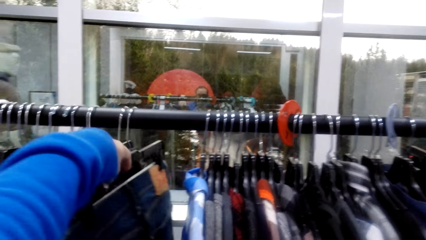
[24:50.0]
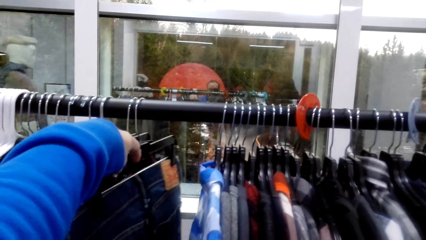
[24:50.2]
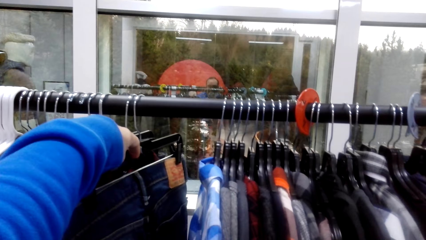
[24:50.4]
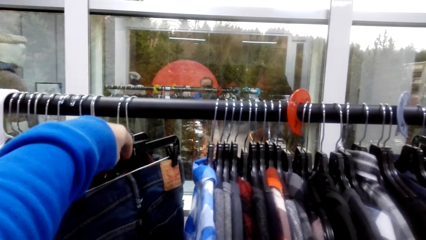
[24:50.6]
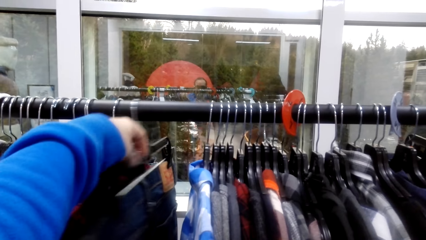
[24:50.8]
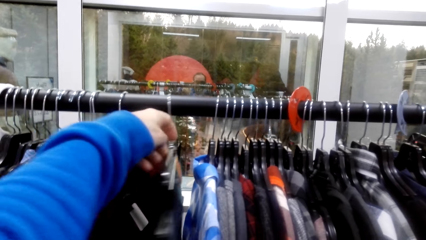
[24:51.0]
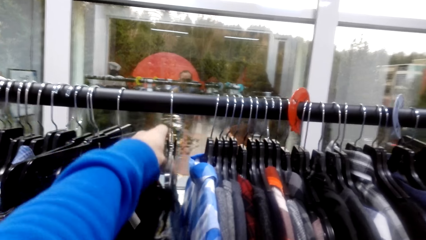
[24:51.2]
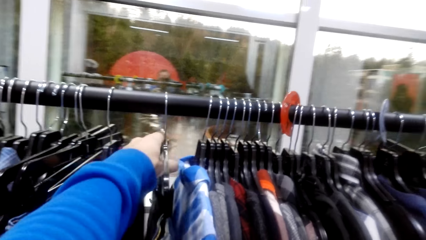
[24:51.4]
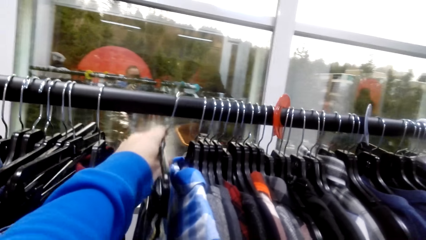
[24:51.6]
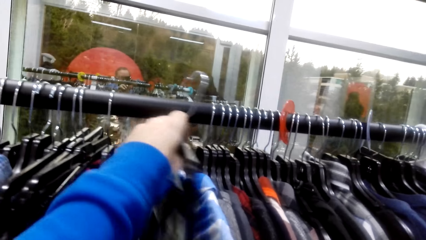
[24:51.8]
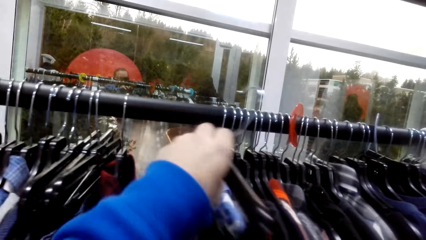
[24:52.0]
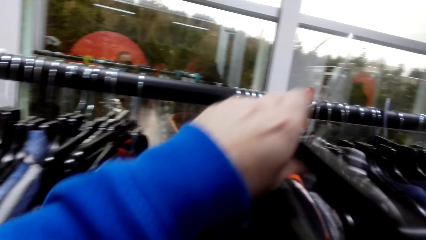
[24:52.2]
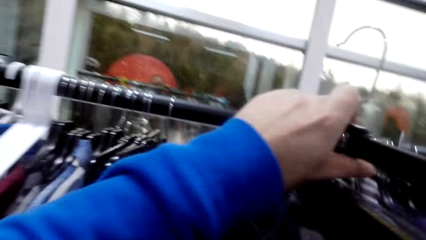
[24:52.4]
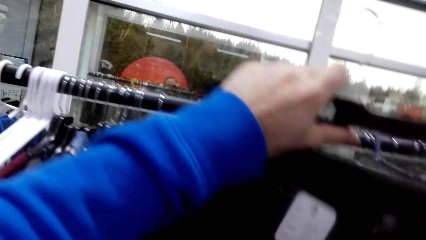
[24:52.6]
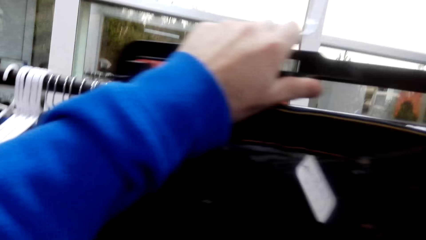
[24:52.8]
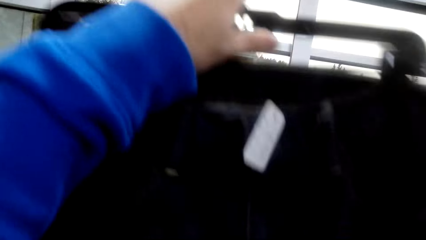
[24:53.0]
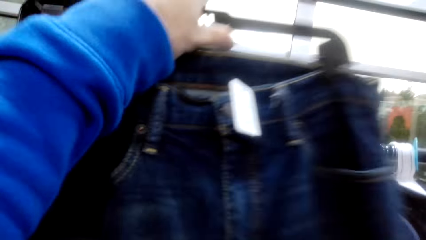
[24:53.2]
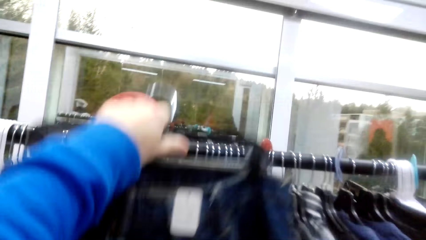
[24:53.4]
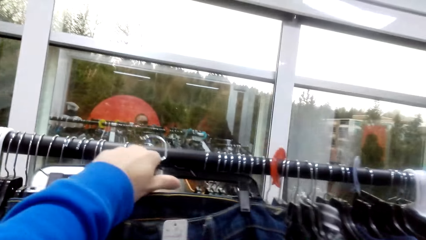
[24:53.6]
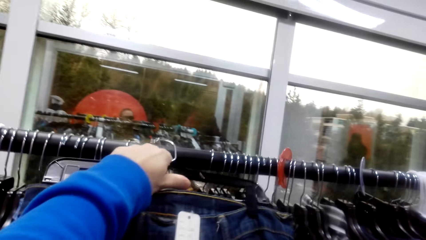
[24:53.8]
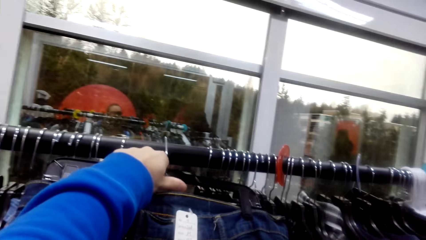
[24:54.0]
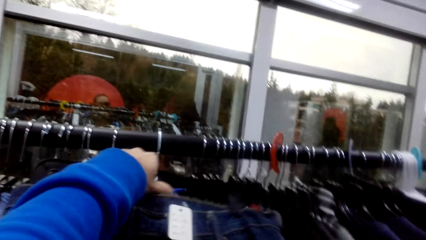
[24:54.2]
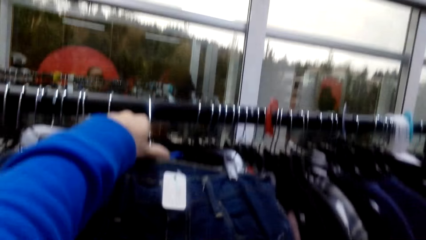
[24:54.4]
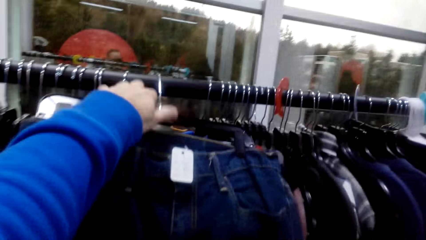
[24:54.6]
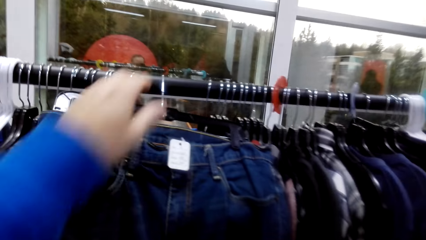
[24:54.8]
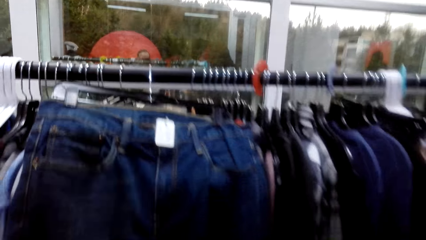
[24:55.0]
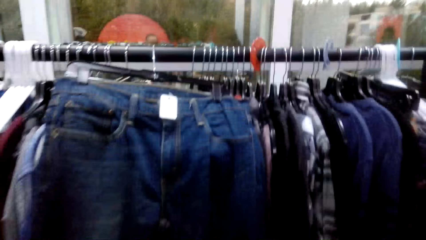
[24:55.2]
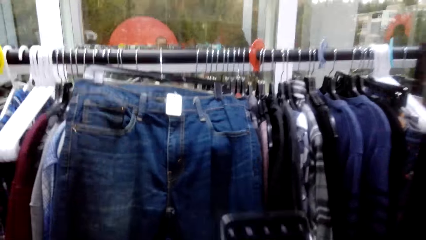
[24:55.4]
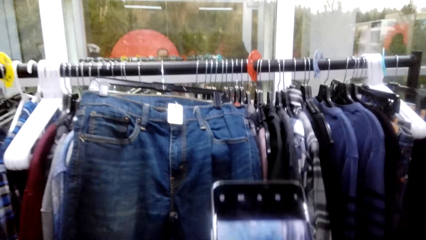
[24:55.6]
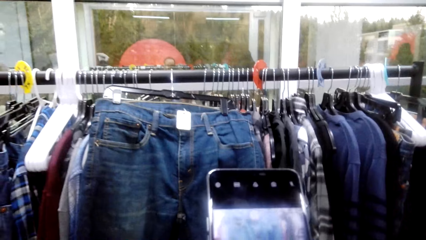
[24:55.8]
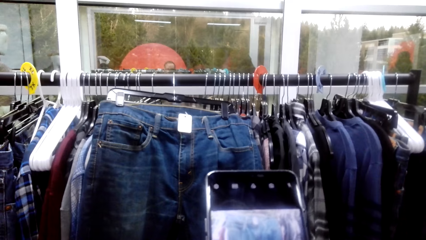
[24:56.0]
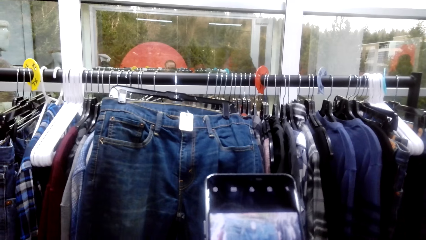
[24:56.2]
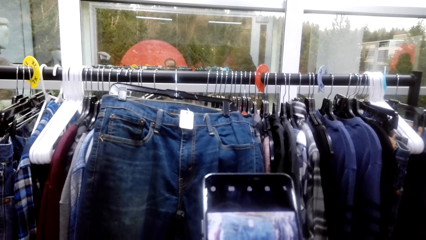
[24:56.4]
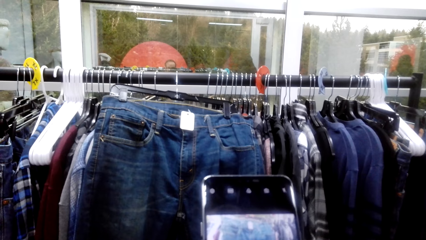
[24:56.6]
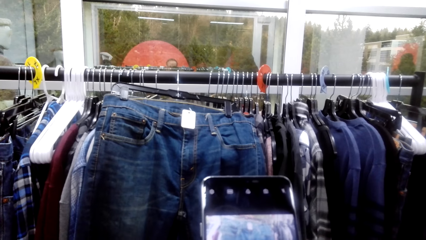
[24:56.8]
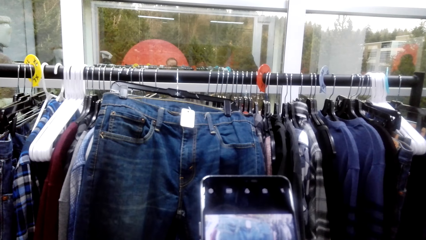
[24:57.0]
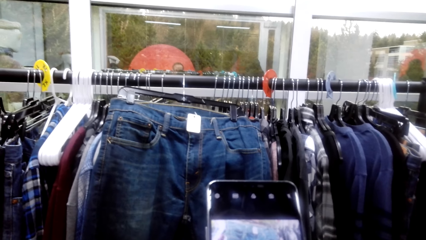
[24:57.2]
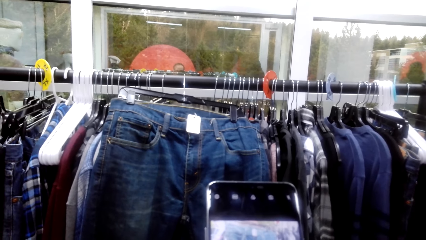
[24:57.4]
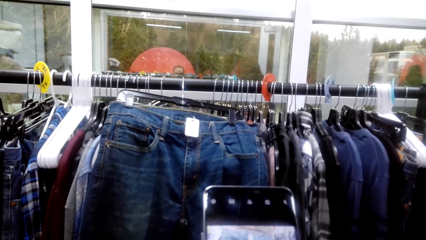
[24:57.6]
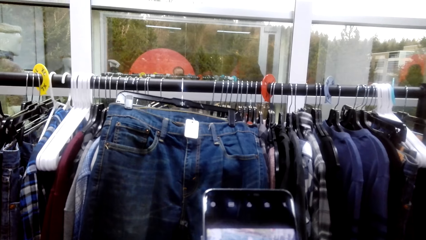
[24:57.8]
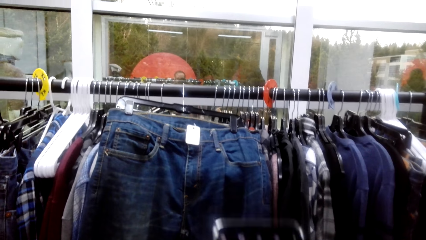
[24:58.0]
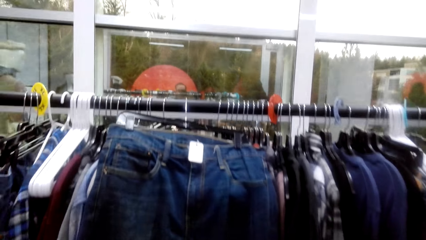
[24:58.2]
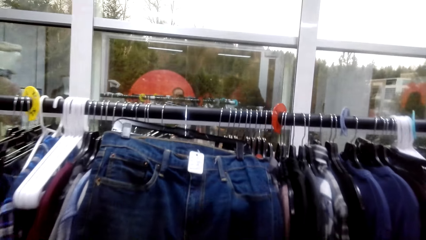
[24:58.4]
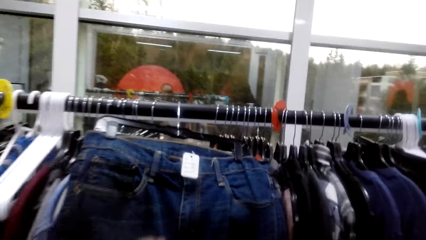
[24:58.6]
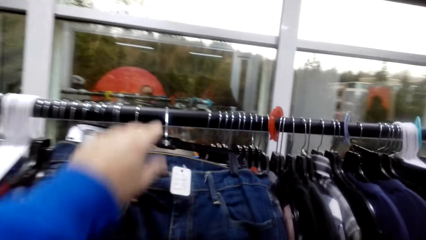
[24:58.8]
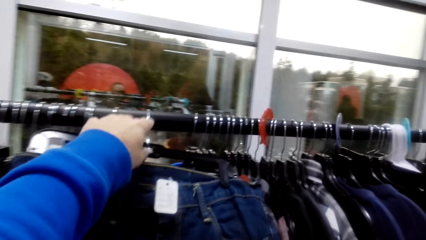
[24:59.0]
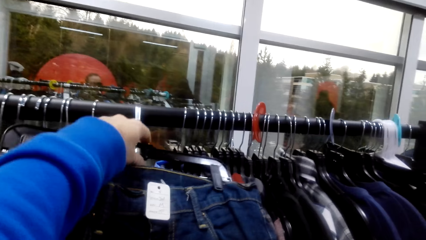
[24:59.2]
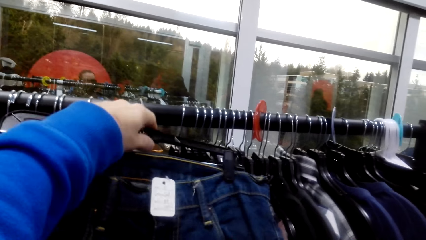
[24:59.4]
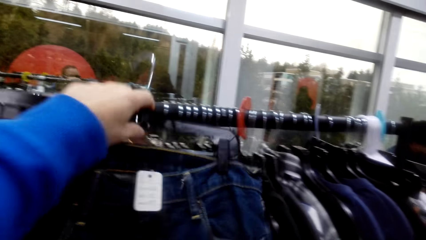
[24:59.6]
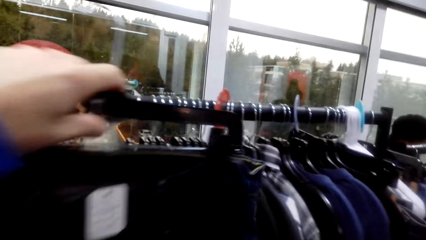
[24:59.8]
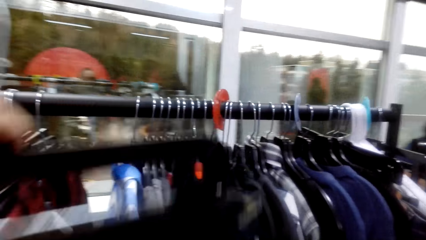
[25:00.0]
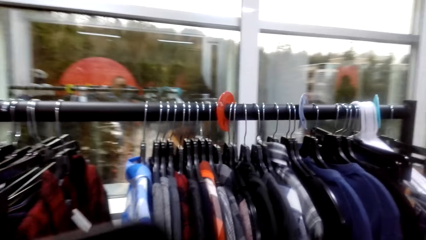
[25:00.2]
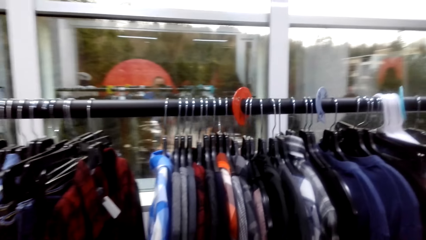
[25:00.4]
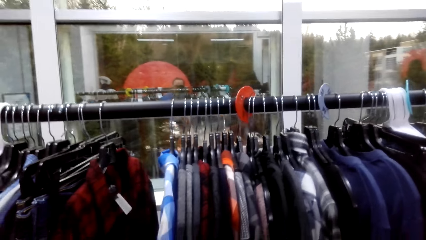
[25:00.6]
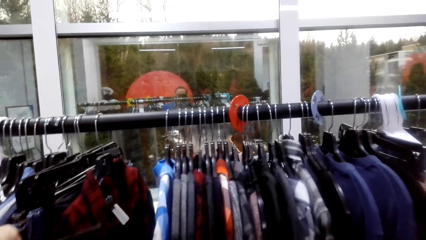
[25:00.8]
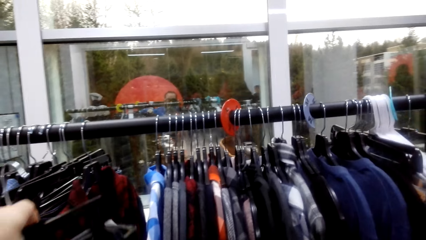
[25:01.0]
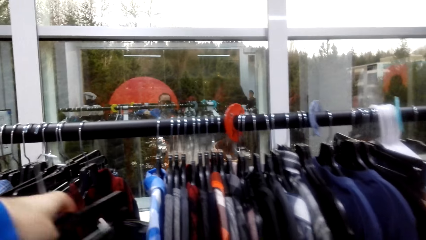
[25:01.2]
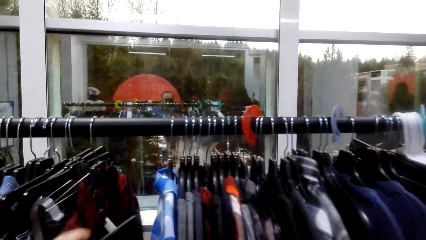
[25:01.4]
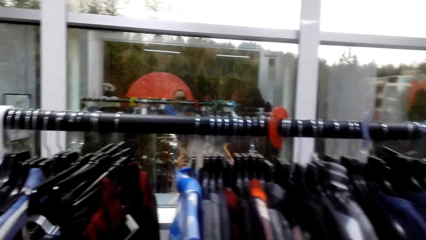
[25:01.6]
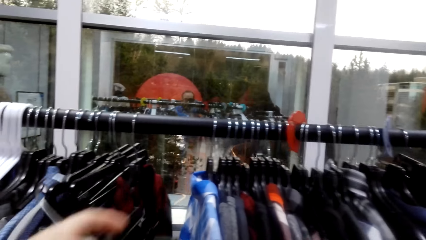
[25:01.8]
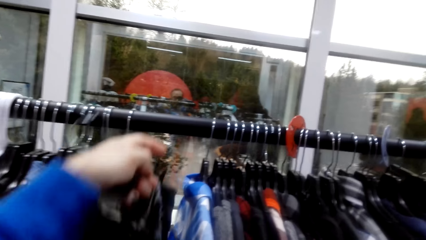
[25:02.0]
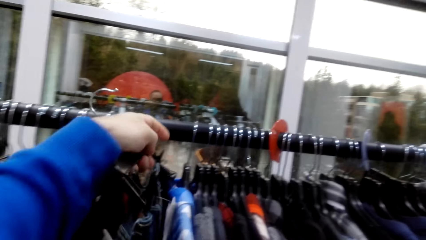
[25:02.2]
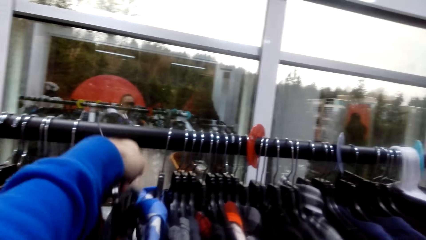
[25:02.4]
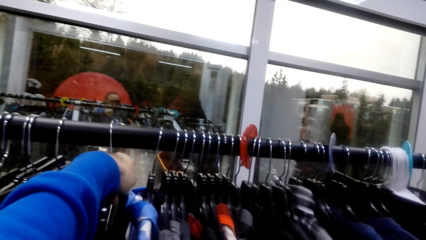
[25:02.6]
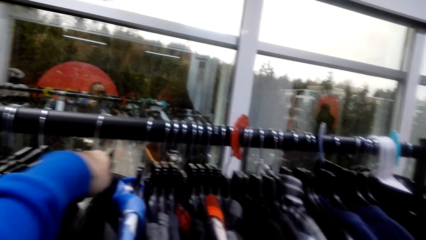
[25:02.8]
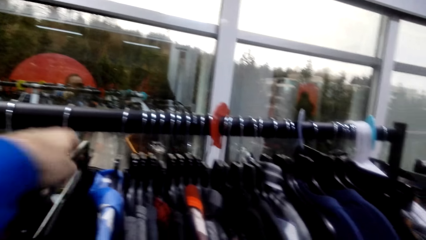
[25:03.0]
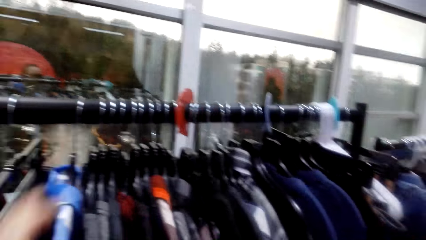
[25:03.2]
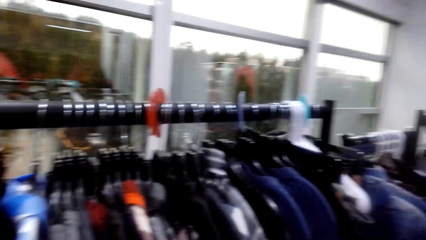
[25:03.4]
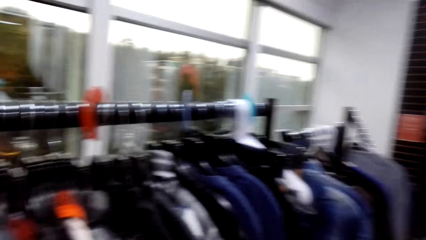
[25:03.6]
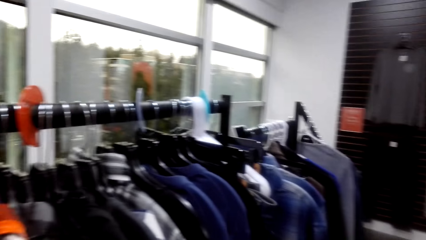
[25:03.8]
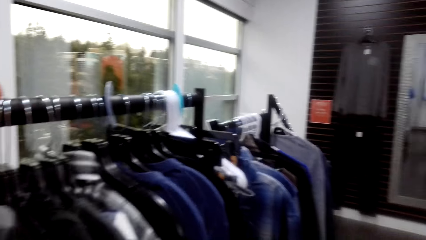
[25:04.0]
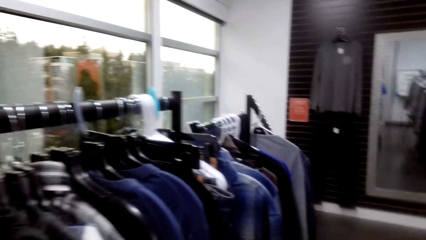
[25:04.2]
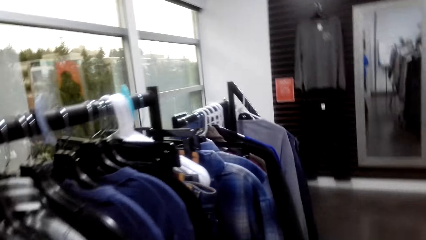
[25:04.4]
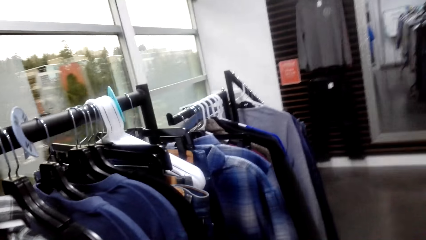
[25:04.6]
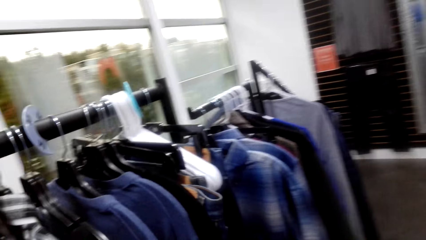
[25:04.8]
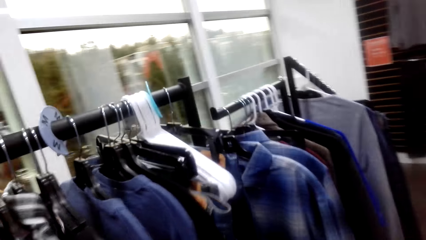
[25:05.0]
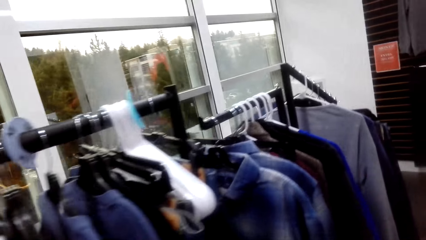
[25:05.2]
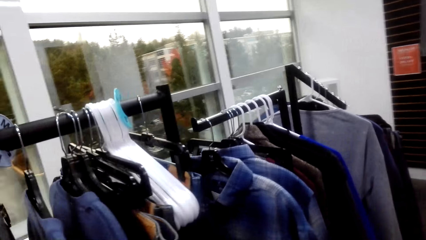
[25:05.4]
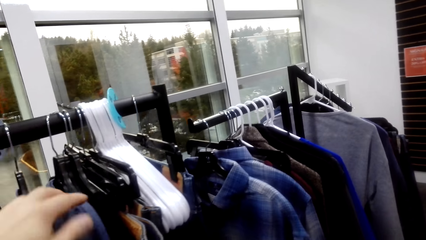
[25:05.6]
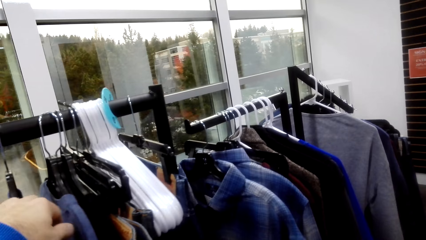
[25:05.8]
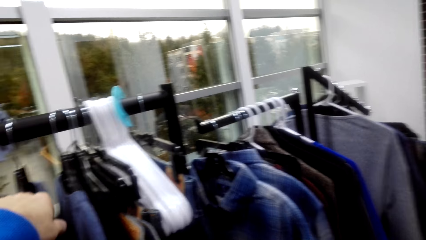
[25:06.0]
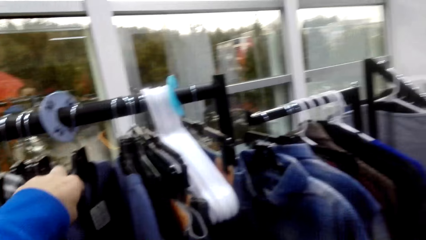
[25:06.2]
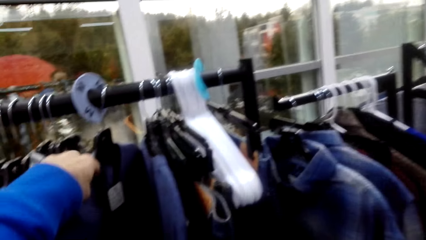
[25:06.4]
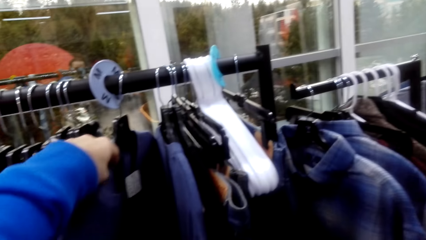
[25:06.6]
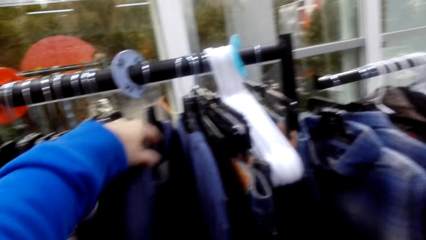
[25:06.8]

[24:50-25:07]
The camera wearer picks up the jean trouser from the hanging position. They put back the jean trouser to the display. They take a picture. They put the cloth on the cloth rod. They look around.
